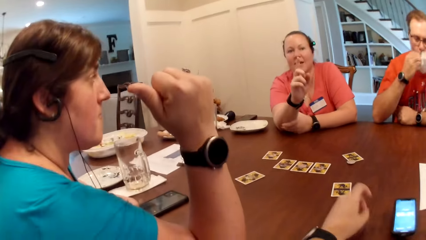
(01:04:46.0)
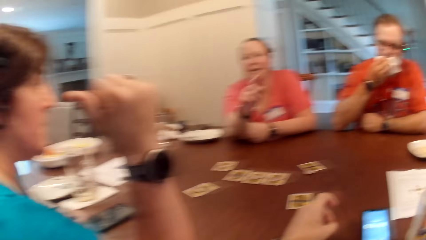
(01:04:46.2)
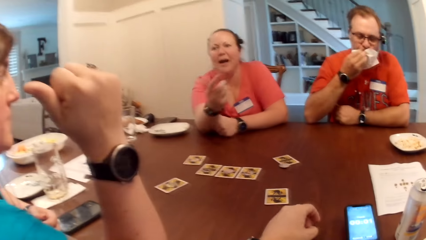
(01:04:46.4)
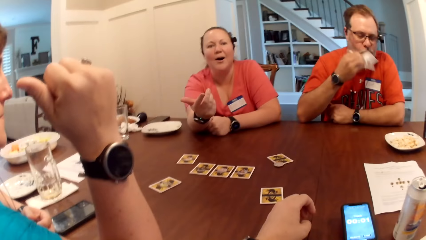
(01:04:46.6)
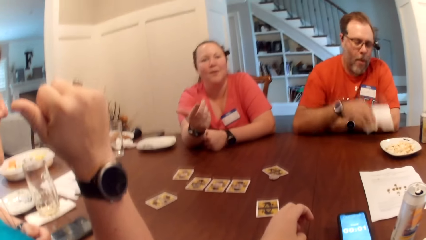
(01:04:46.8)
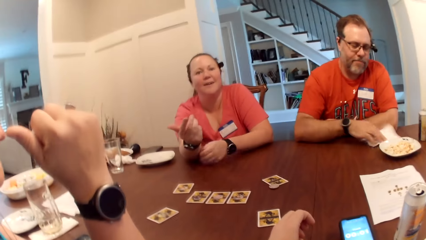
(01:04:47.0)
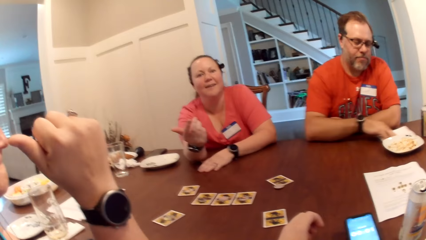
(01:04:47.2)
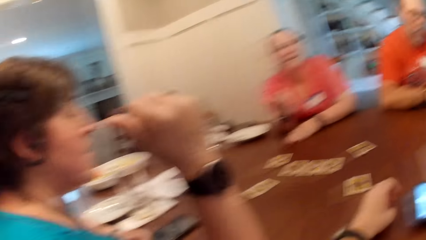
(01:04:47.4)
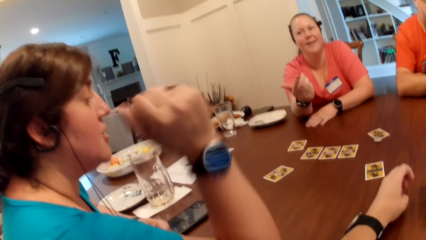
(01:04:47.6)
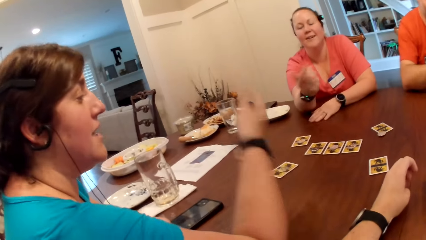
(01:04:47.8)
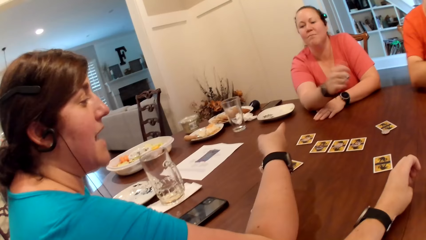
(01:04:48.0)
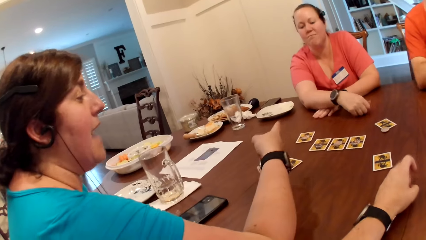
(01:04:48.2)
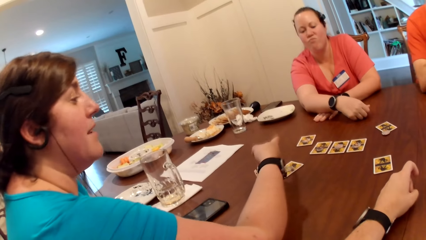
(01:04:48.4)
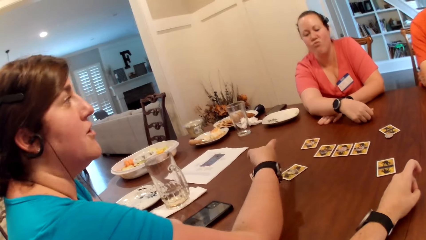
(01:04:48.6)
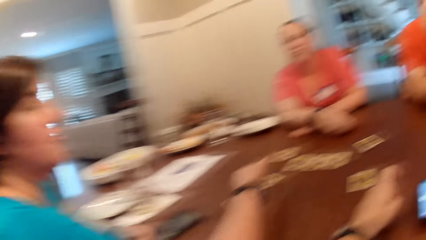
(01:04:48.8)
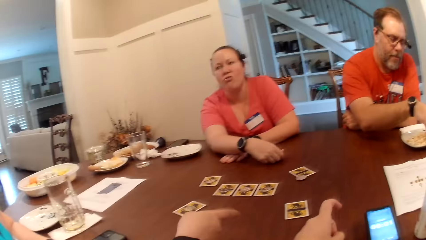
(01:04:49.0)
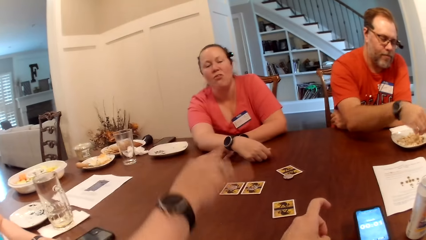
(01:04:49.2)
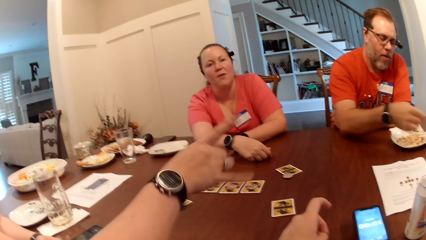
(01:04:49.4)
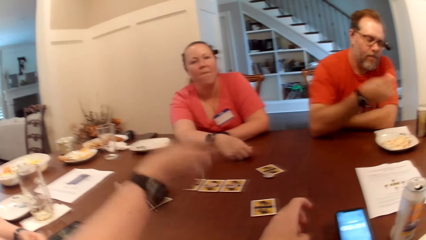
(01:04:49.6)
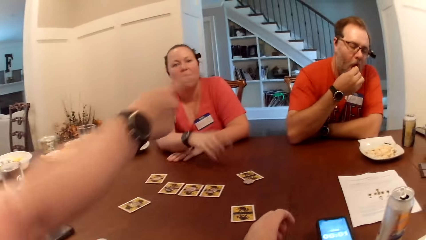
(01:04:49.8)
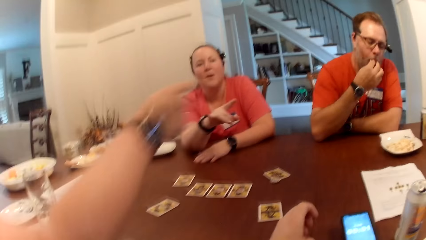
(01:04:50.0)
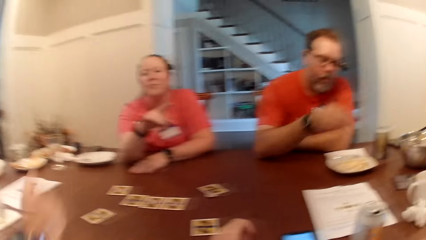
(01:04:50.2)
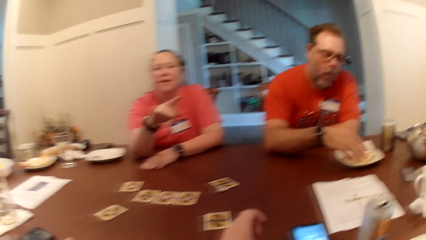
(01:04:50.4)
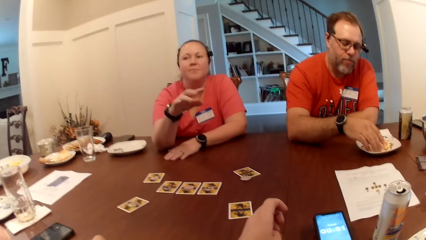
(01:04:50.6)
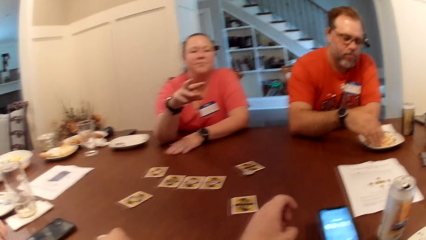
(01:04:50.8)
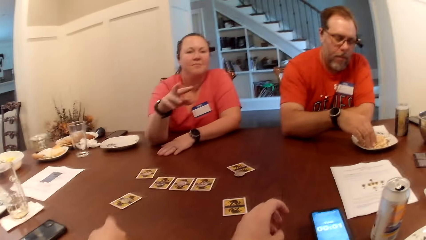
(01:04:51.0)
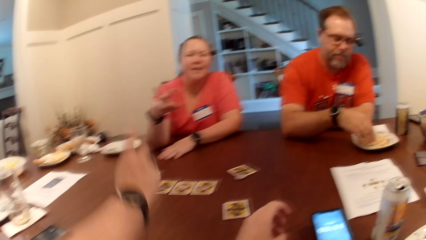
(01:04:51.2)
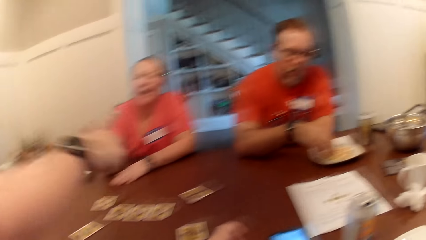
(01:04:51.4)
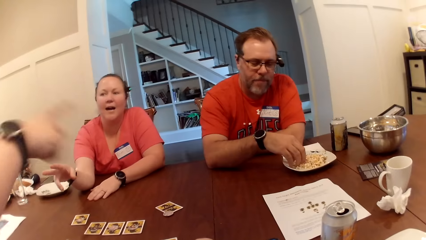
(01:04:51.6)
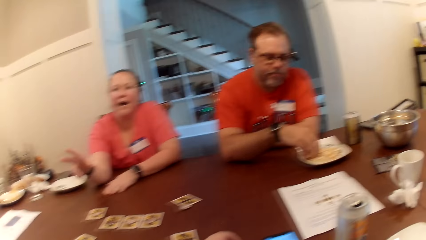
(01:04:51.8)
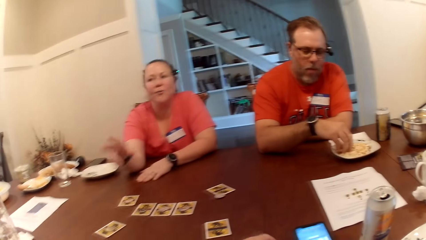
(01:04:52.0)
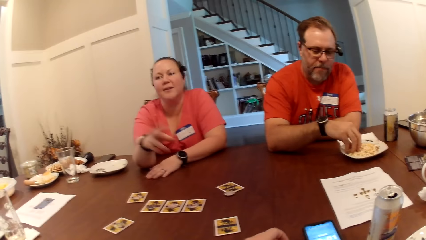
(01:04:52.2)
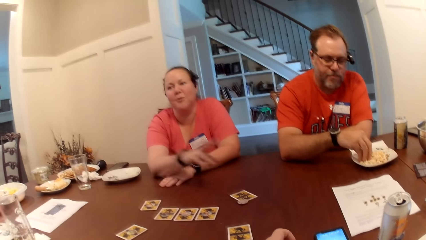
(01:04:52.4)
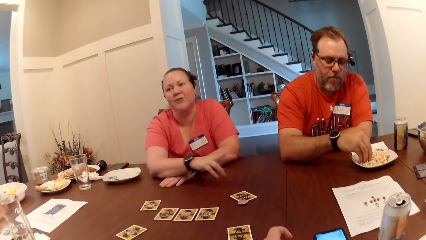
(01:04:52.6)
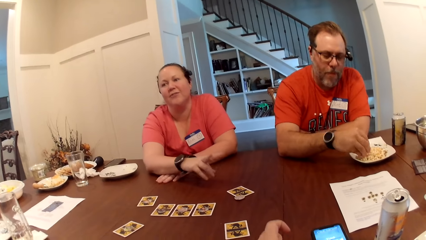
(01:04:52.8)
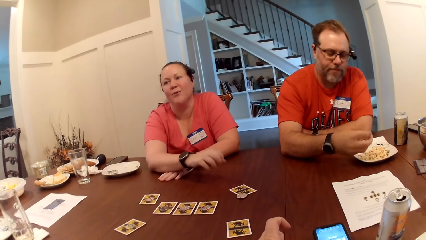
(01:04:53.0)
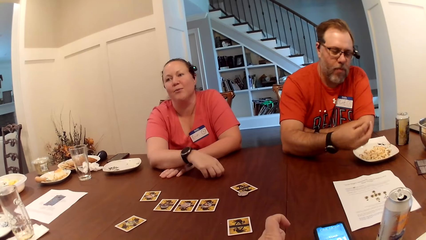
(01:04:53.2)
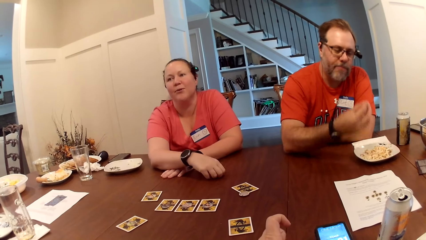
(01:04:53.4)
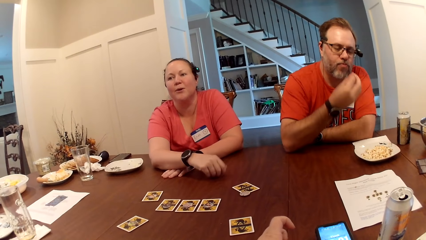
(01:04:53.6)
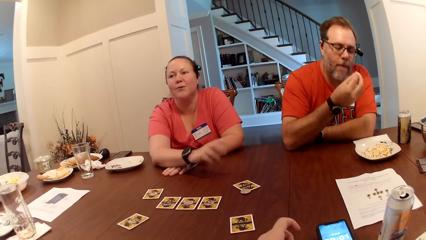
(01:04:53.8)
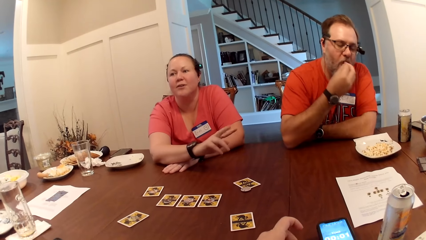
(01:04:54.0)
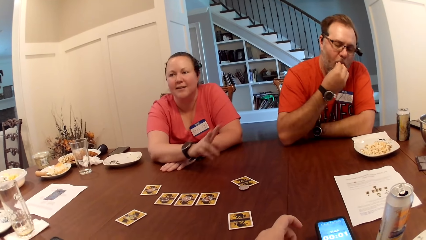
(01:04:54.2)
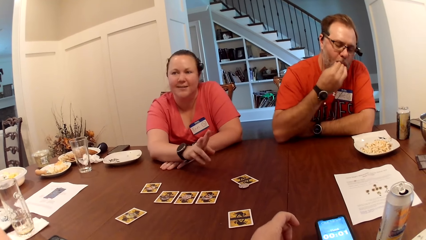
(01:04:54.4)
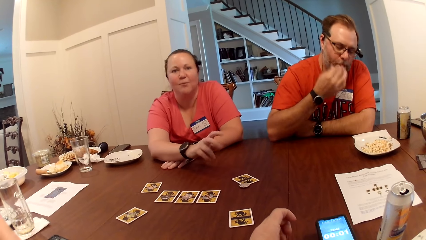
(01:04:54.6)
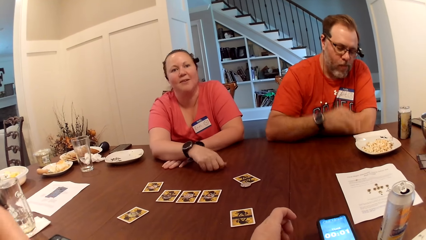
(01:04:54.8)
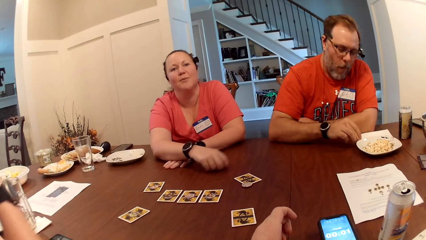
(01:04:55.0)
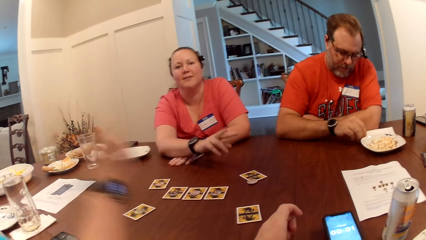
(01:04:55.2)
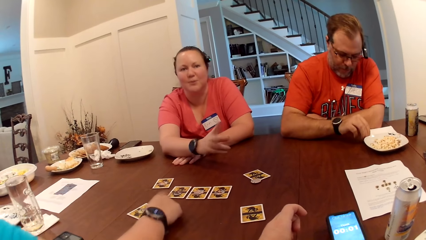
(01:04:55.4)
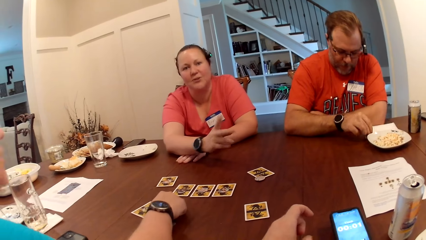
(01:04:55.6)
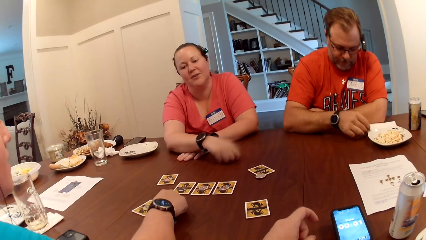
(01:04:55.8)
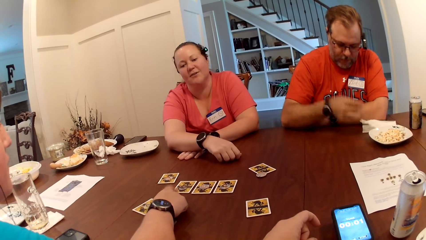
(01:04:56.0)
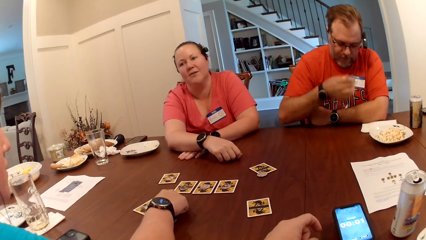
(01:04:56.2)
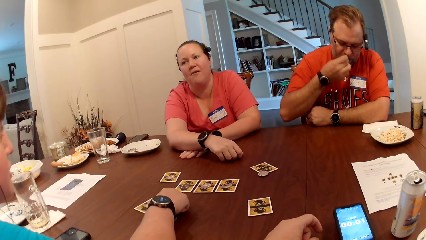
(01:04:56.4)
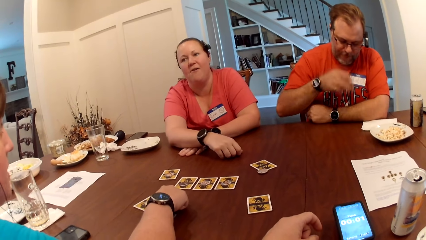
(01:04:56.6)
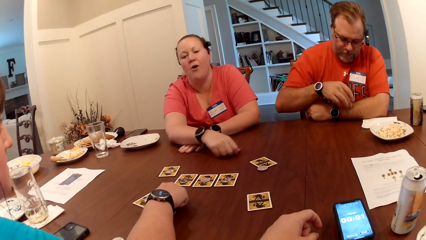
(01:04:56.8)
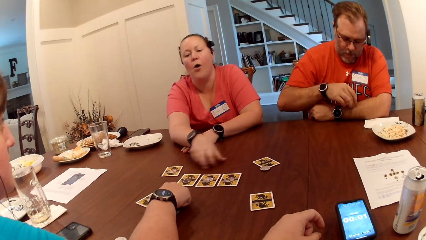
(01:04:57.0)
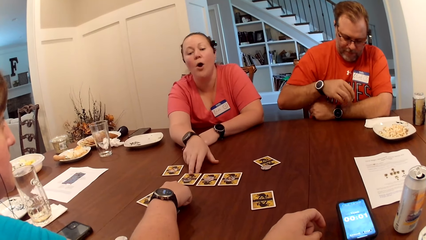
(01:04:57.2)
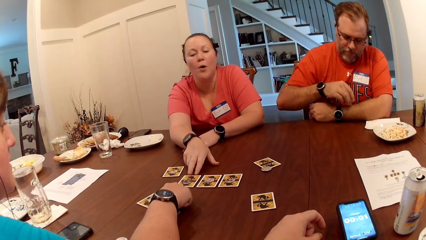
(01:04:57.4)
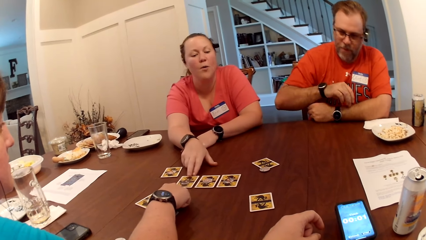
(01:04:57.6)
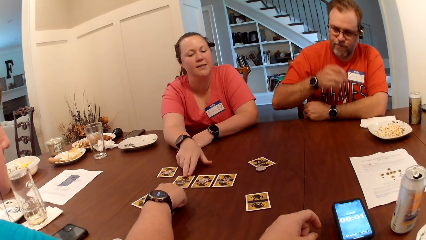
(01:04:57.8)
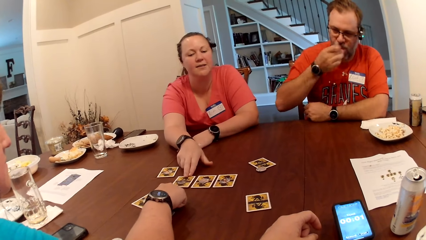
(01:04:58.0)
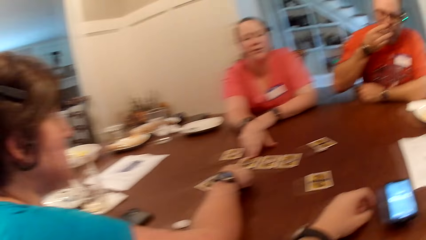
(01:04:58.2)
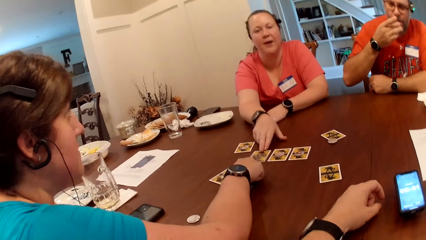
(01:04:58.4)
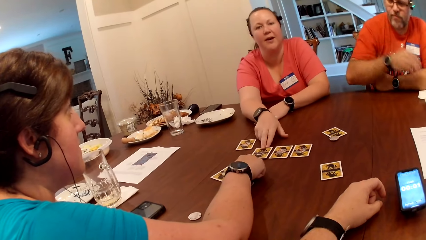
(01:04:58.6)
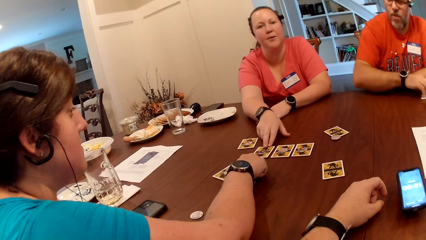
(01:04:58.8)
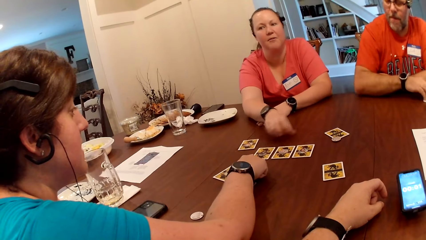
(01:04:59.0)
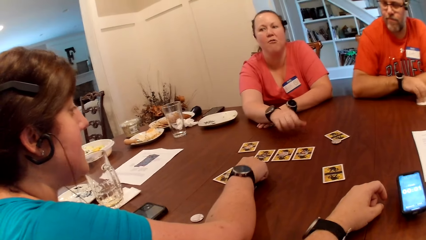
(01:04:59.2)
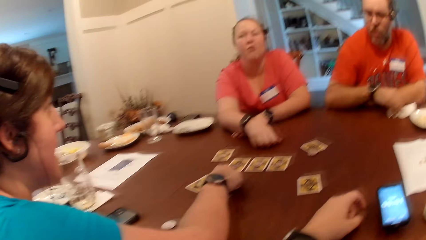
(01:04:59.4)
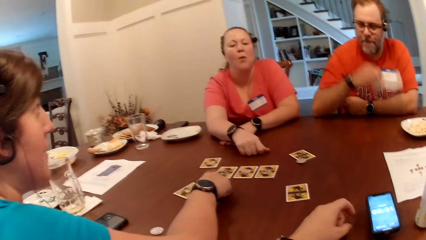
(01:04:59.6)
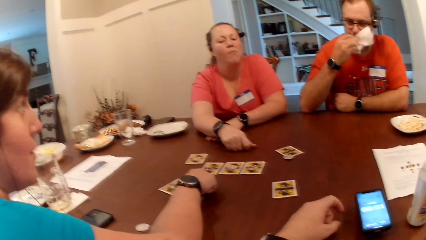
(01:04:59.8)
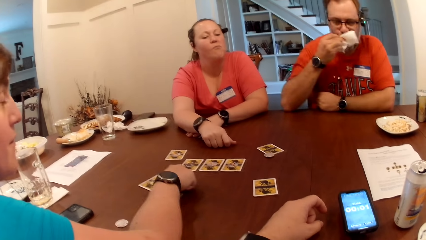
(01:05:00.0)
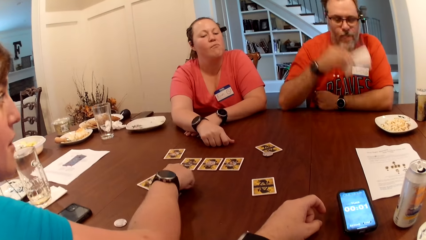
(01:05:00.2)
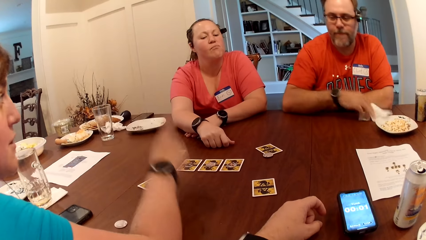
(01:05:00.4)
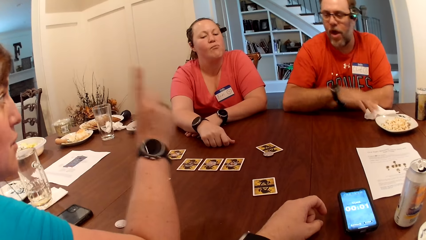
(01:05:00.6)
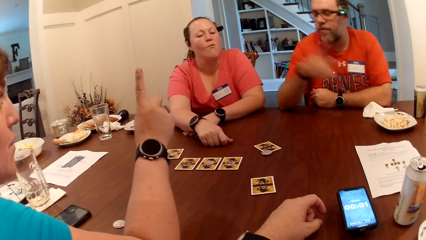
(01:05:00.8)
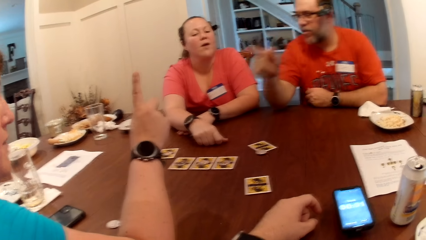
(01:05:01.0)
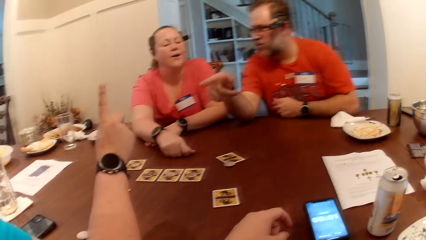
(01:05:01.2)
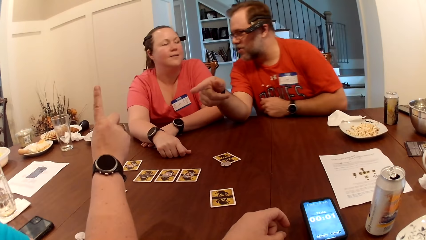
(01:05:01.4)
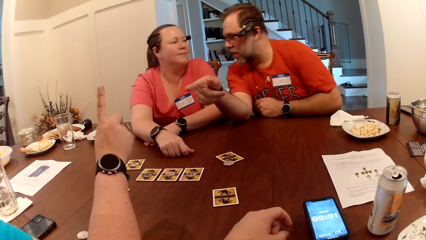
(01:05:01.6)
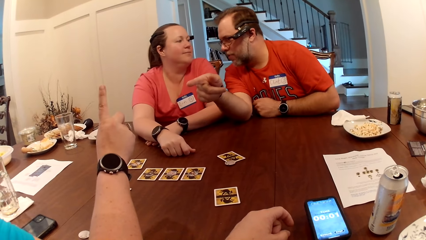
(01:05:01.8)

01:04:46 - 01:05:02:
The man wipes his mouth with the paper towel with his right hand. A woman interacts with the group. The man drops the paper towel on the table with his right hand. The man moves the paper. The woman interacts with the group with hand gestures. The man picks up a snack from the plate on the table with his right hand. The man eats the snack from the plate on the table with his right hand. The man picks up the snack from the plate on the table with his right hand. The man eats the snack from the plate on the table with his right hand. The man picks up the snack from the paper towel on the table with his right hand. The woman touches a card on the table with her right hand. The man eats the snack from the paper towel on the table with his right hand. Another woman touches the card on the table with her right hand. The first woman points at the cards on the table. The other woman points at the cards on the table. The man picks up the paper towel from the table with his right hand. He wipes his mouth with the paper towel in his right hand, and drops the paper towel on the table with his right hand.
